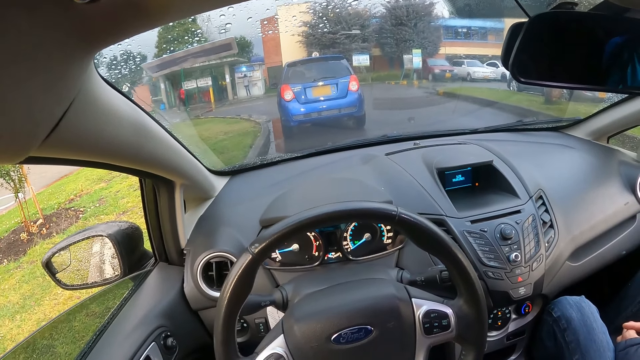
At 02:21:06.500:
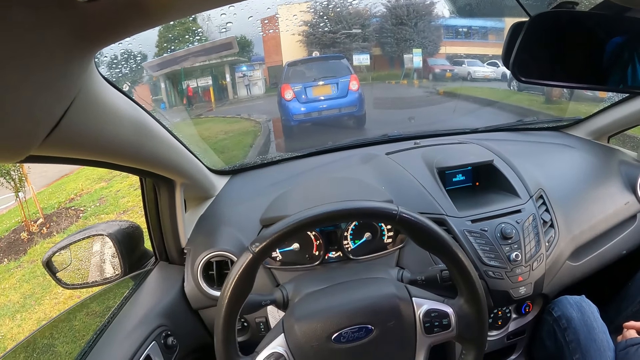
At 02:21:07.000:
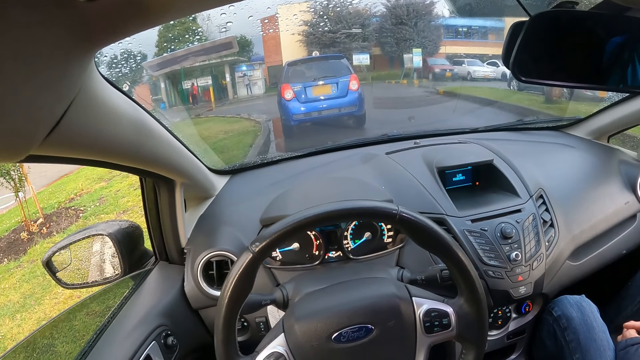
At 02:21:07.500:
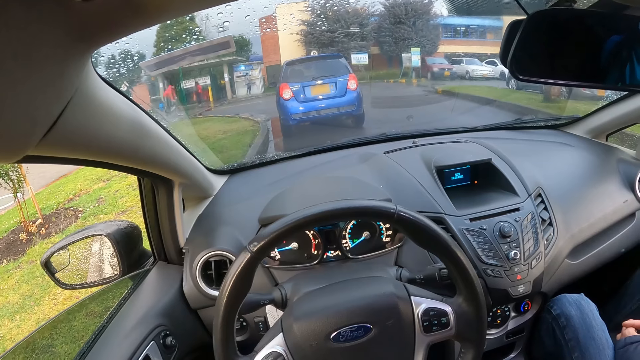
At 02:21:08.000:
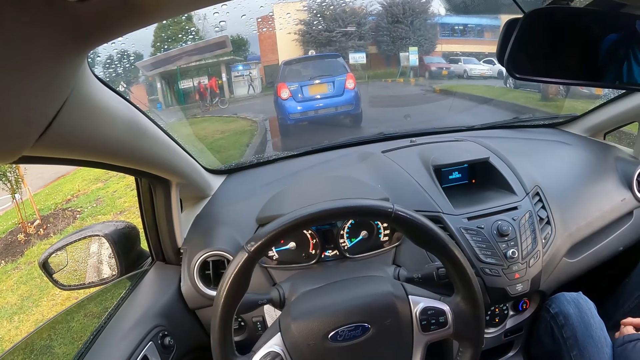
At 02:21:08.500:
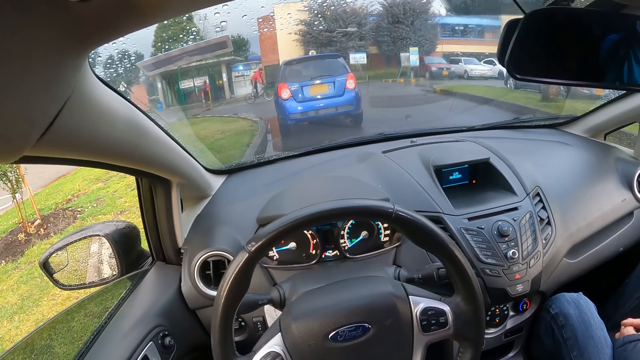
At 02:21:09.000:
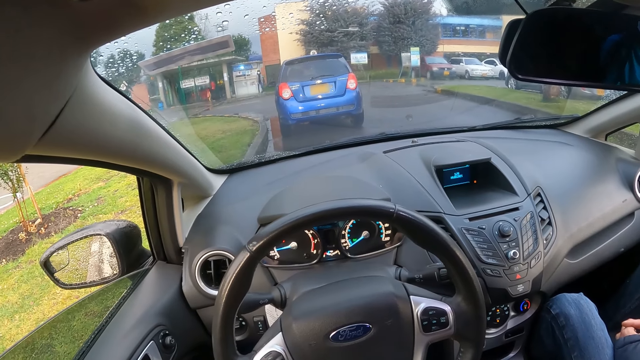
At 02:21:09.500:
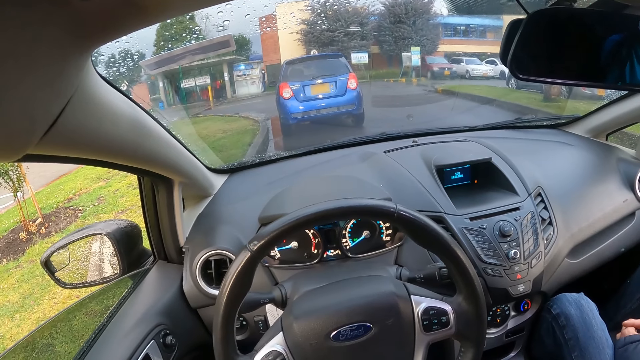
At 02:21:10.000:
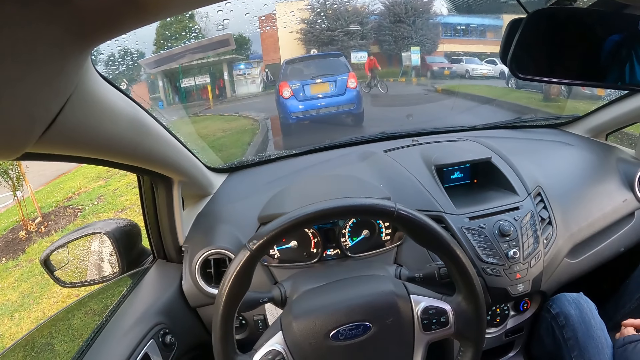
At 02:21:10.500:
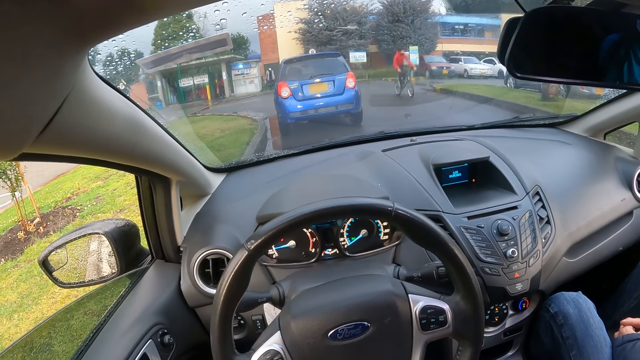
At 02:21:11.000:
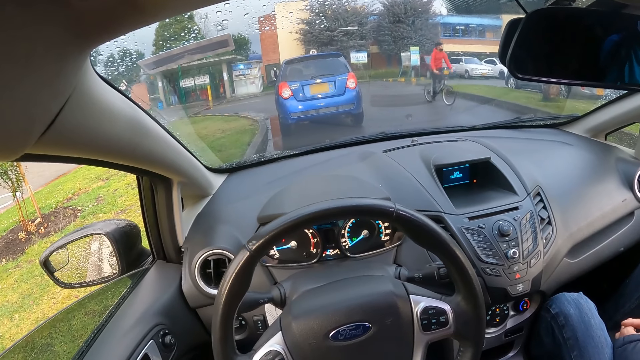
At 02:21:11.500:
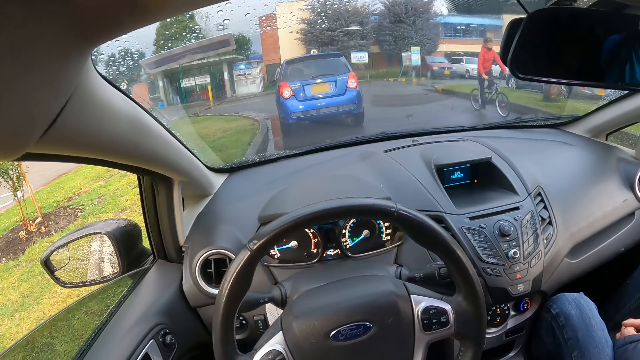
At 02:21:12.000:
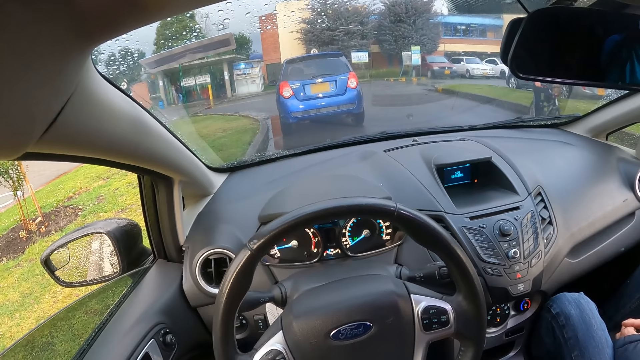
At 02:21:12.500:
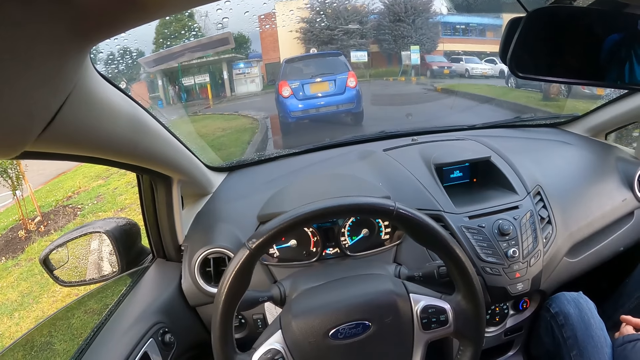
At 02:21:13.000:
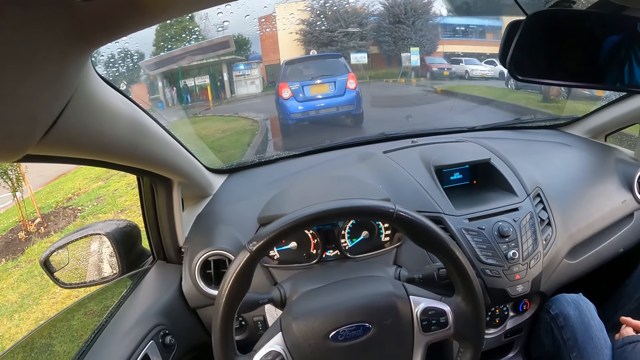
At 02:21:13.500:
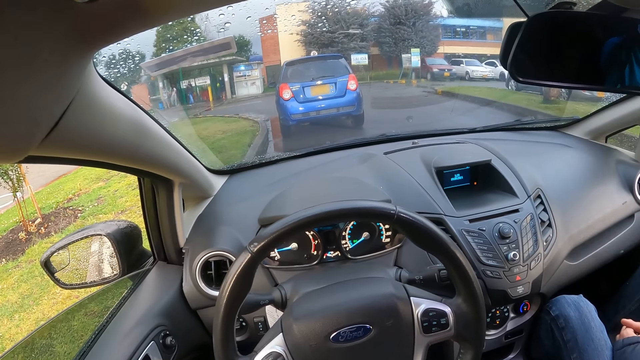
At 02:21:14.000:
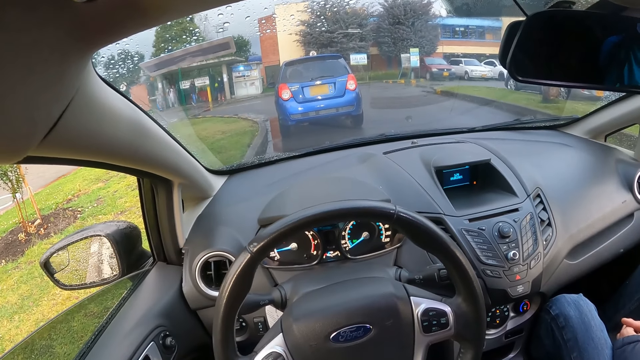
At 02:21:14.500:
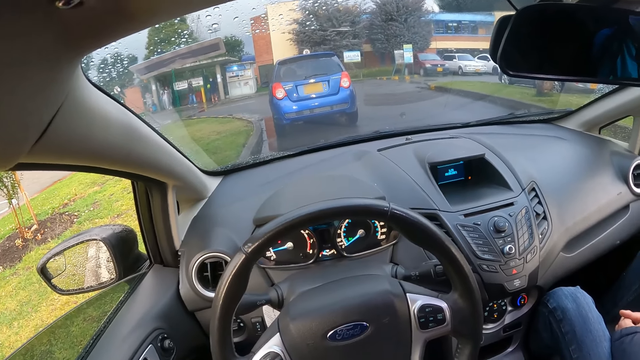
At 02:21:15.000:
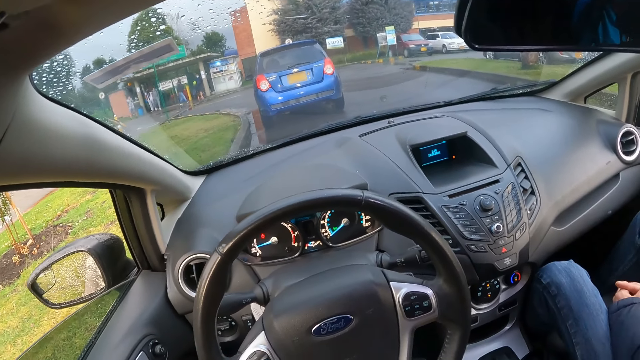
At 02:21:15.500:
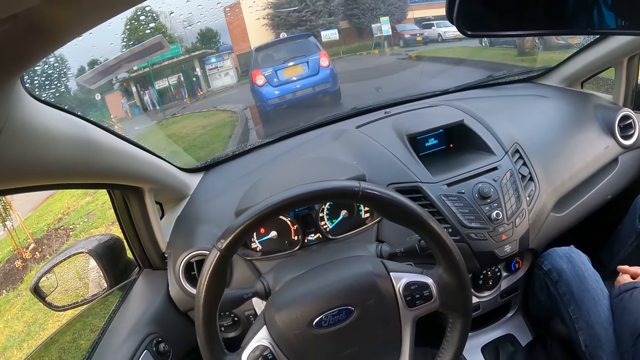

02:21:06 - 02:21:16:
A bicycle rides past the camera wearer.

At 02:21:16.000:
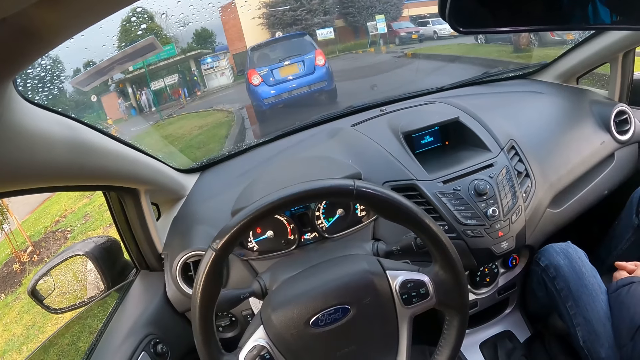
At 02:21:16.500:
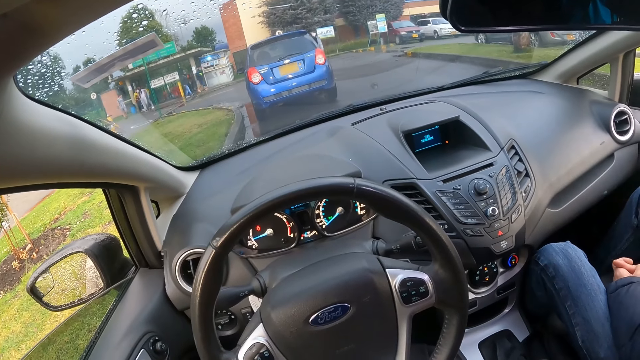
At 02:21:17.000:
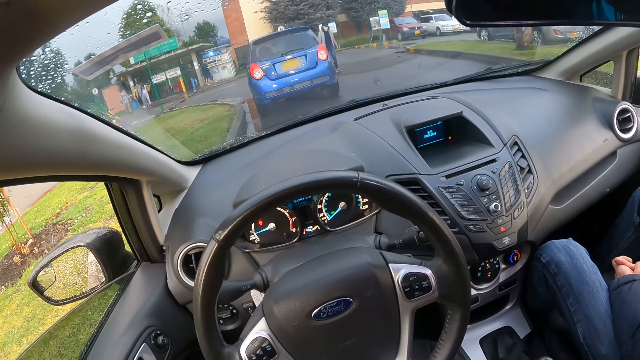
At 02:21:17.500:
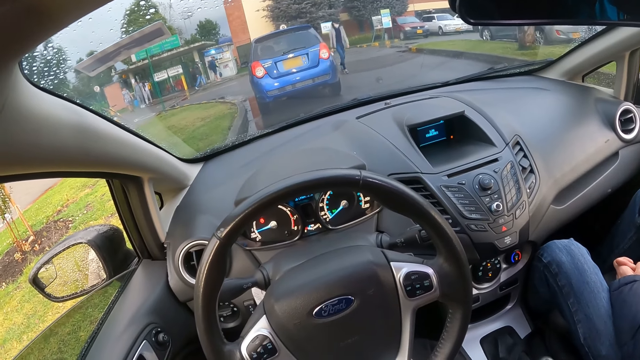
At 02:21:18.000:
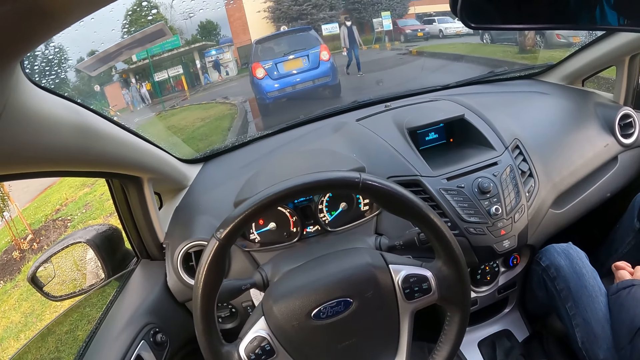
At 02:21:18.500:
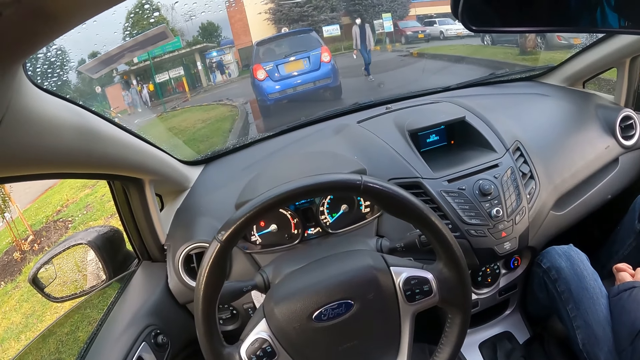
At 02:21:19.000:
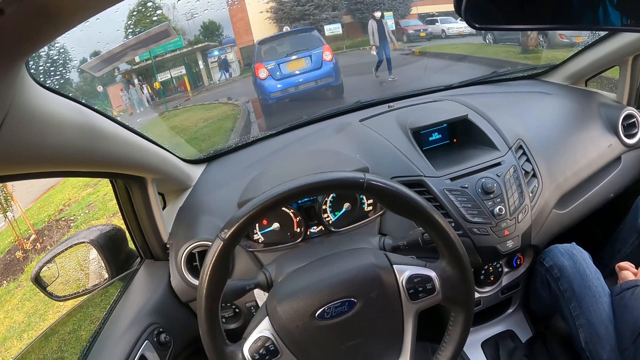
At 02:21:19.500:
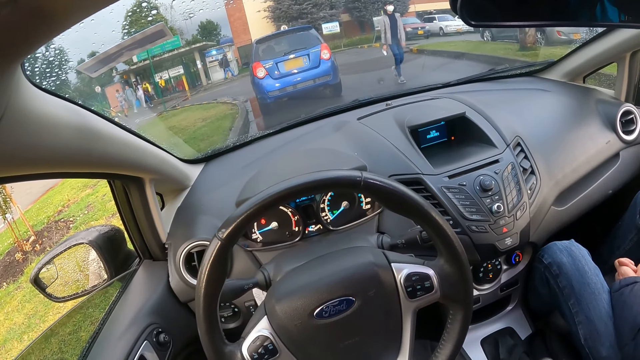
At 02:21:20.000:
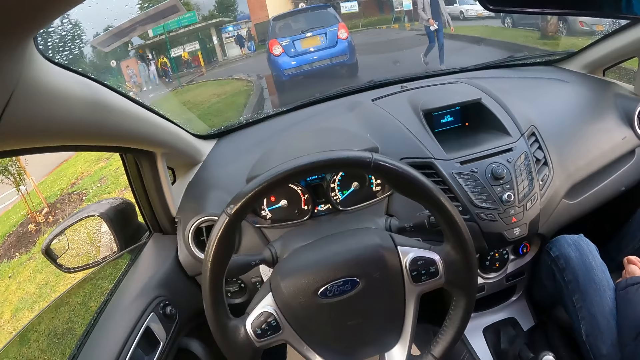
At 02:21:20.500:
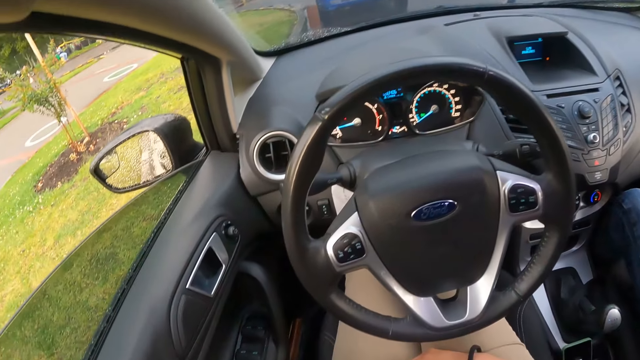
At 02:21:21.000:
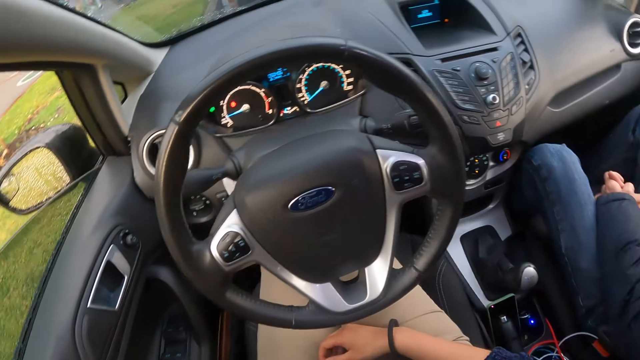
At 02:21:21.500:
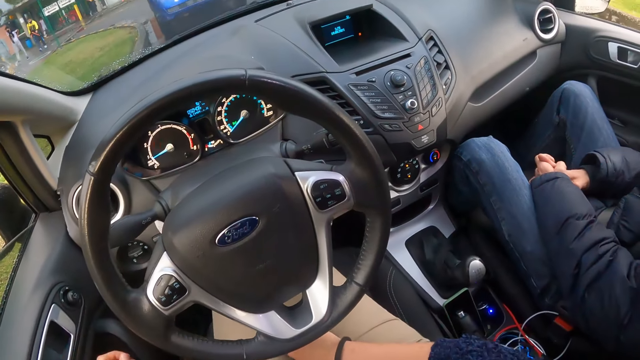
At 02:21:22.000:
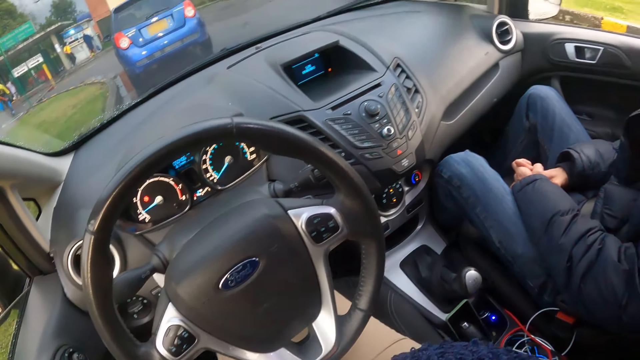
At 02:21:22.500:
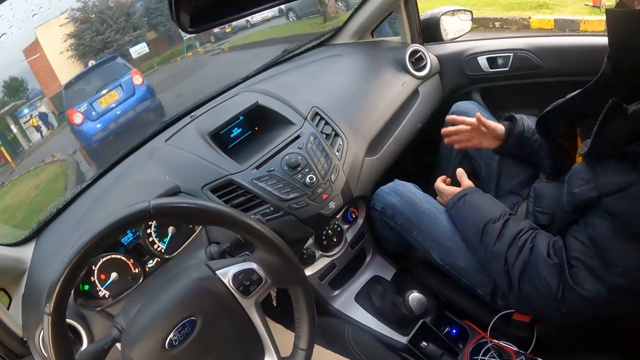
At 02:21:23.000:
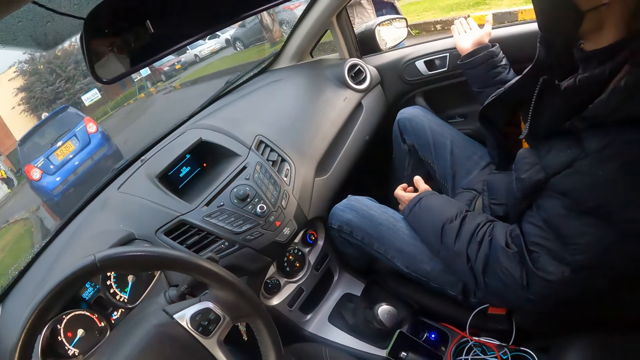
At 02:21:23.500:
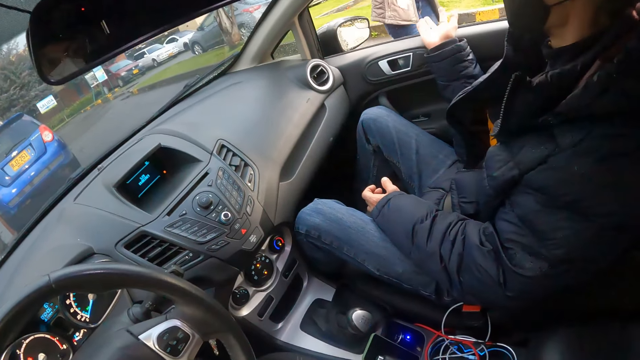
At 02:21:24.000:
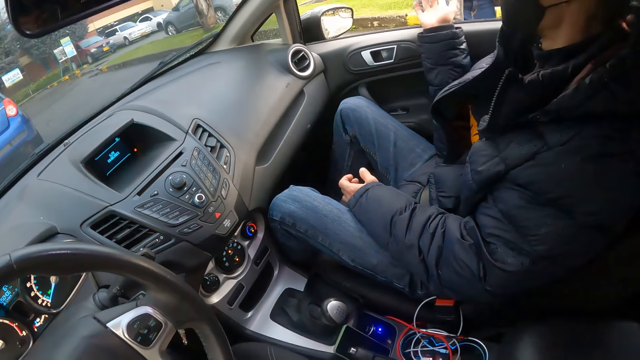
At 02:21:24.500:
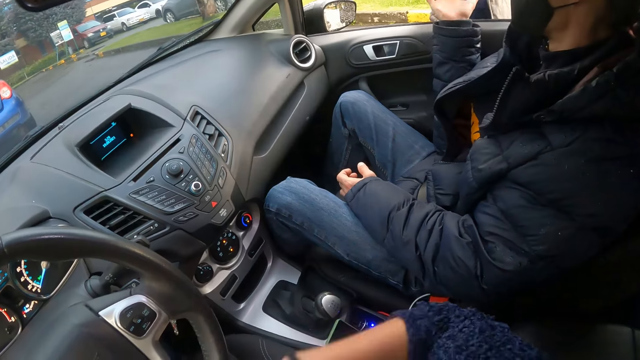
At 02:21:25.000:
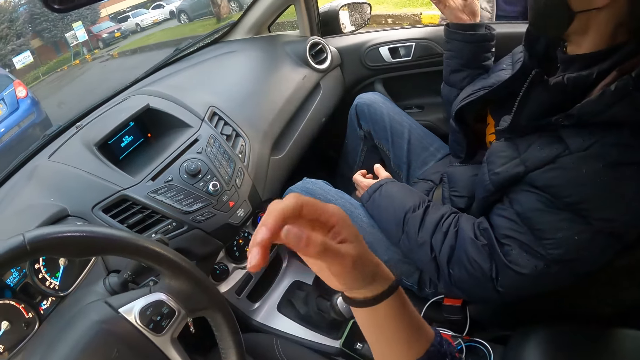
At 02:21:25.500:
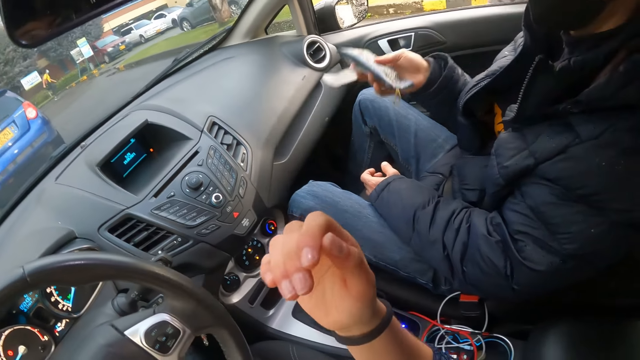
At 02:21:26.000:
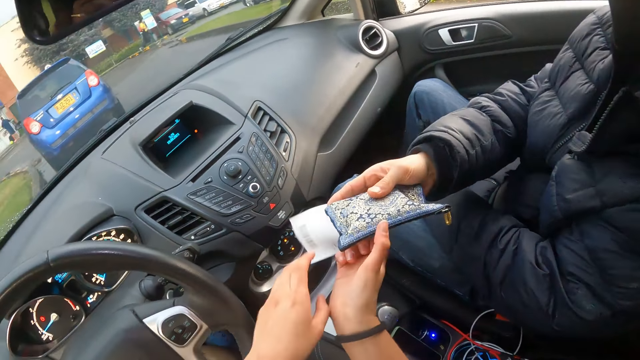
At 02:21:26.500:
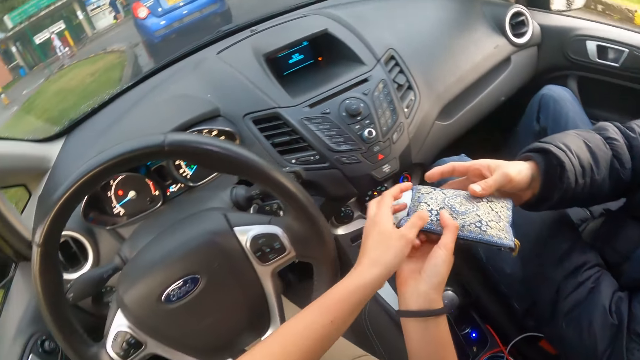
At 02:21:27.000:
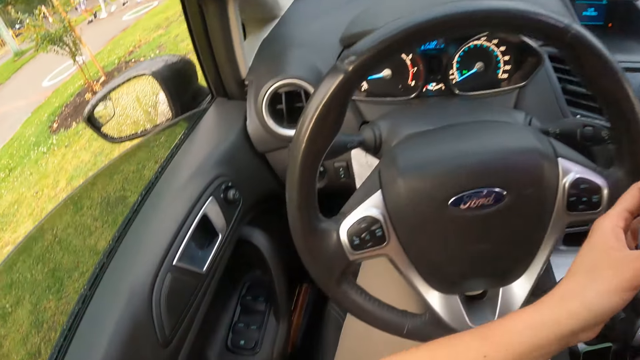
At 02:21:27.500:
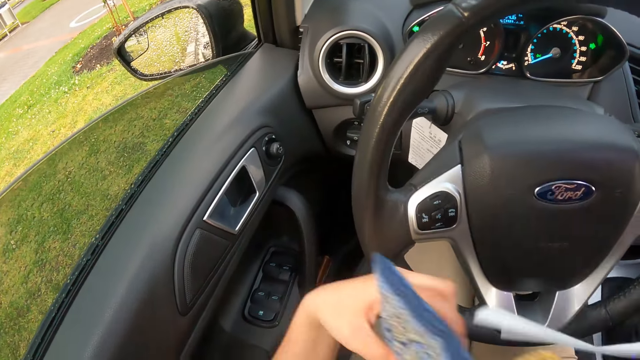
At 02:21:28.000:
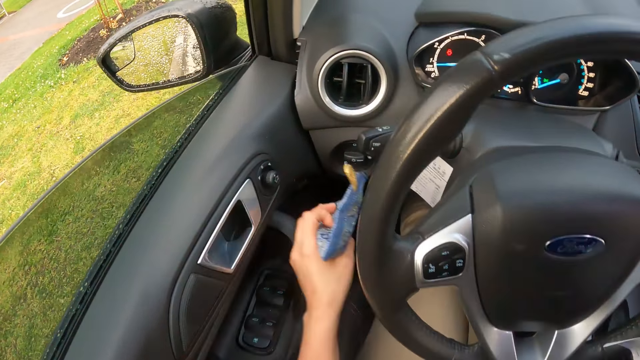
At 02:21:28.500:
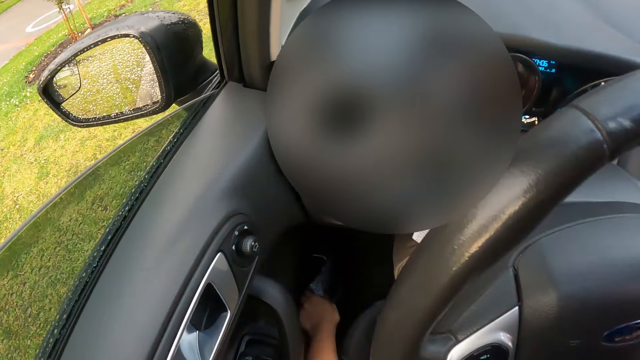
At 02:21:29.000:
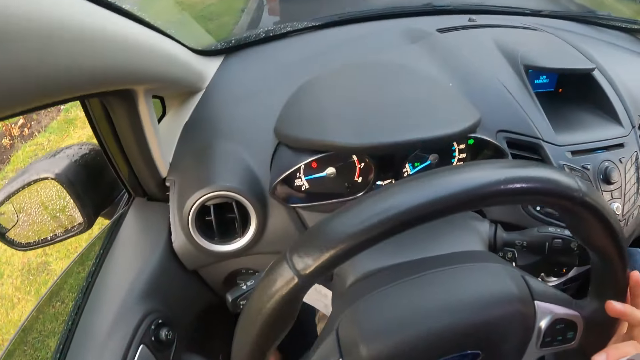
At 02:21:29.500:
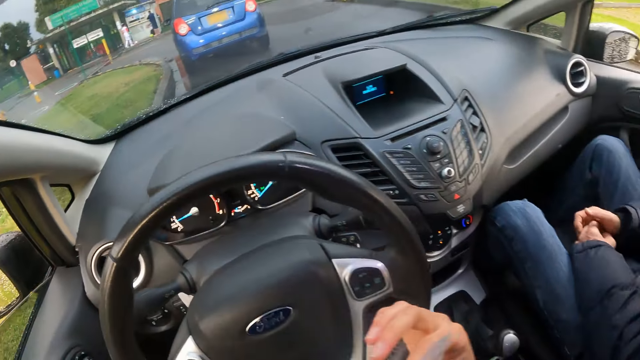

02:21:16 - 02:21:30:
A woman walks on the road. The woman gives a man a hand wallet and a paper gate pass. The man holds a purse and paper in his right hand. The camera wearer takes the purse and paper from the right hand of the man with both hands. The man gives the camera wearer the hand wallet and paper gate pass. The camera wearer holds the purse in her left hand. She holds the paper in her right hand. She places the purse in her left hand into the map pocket of a door. She touches the steering wheel with her right hand.
